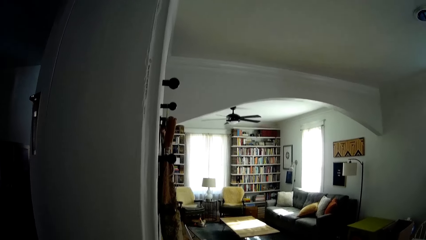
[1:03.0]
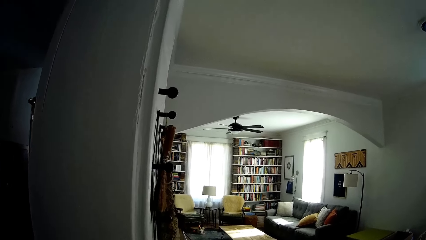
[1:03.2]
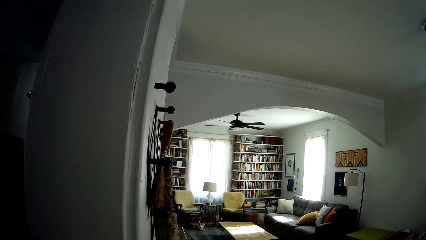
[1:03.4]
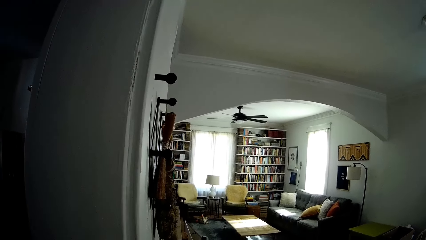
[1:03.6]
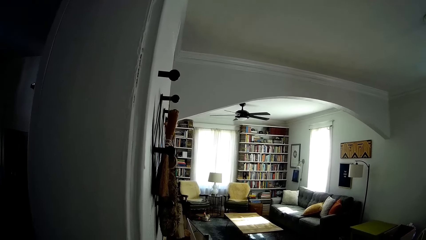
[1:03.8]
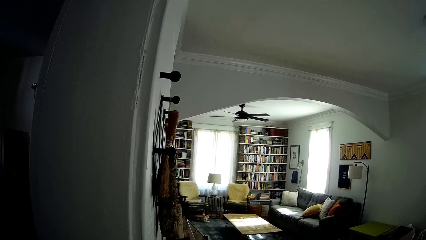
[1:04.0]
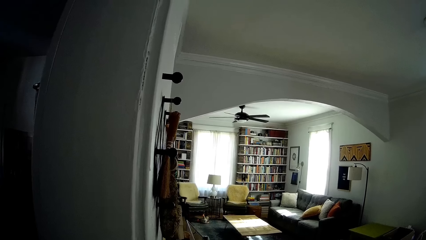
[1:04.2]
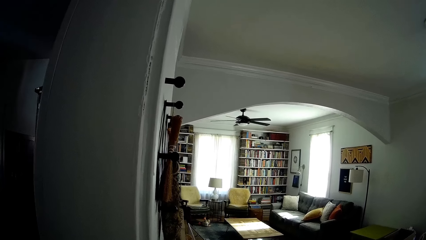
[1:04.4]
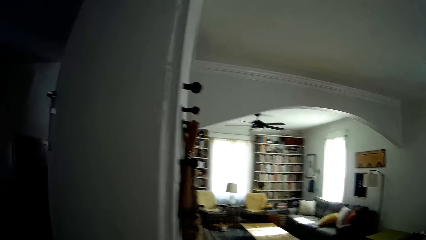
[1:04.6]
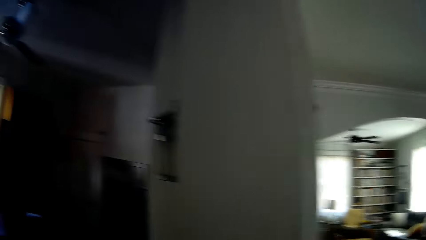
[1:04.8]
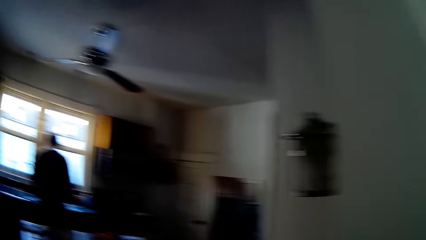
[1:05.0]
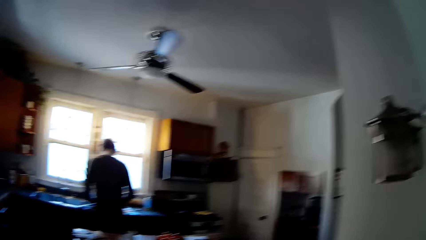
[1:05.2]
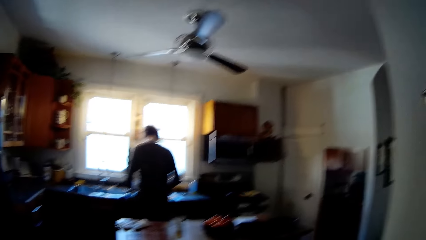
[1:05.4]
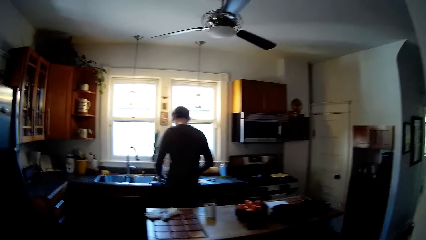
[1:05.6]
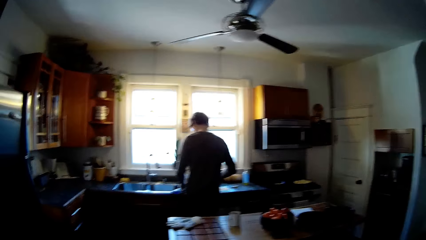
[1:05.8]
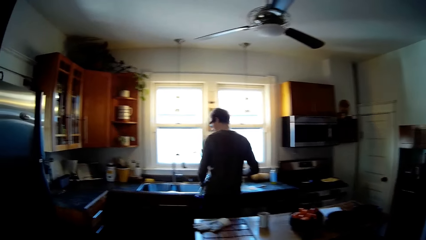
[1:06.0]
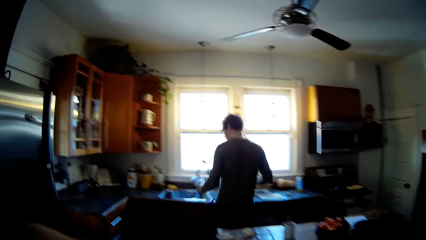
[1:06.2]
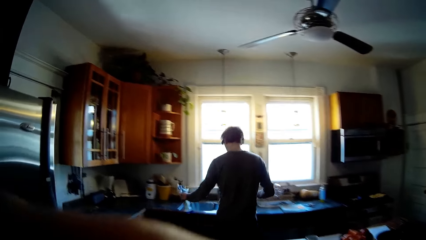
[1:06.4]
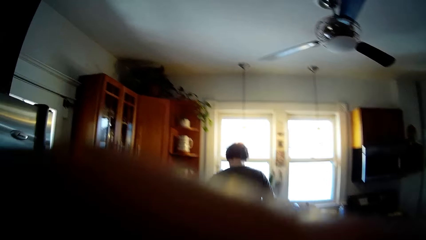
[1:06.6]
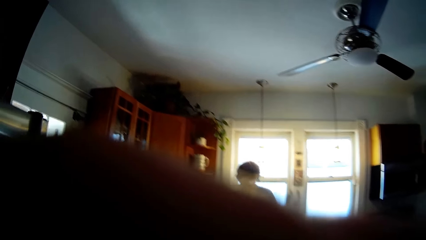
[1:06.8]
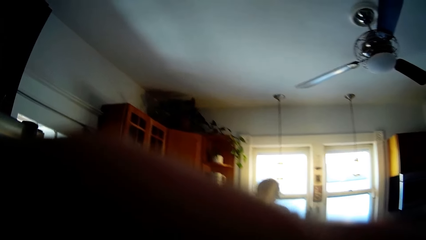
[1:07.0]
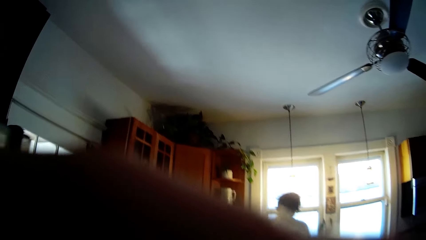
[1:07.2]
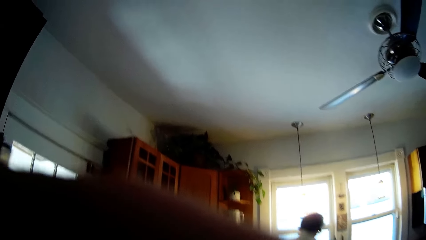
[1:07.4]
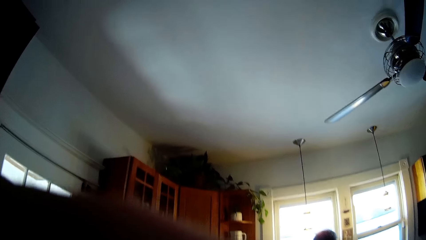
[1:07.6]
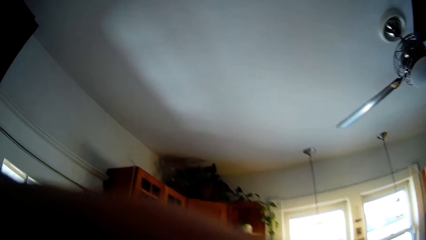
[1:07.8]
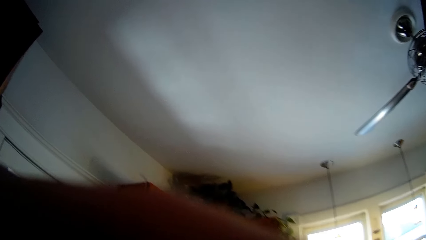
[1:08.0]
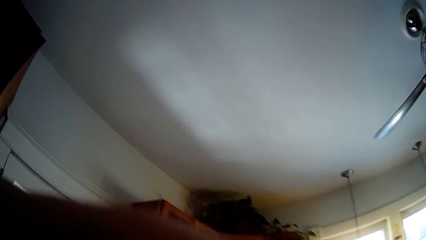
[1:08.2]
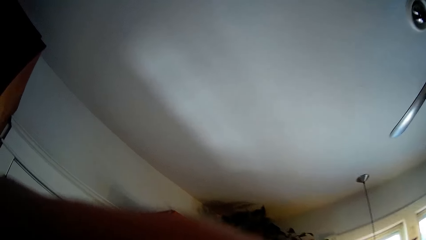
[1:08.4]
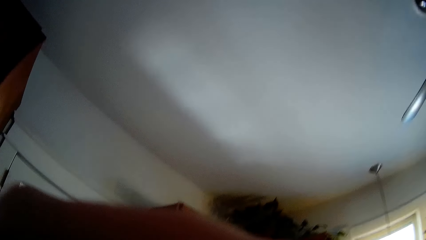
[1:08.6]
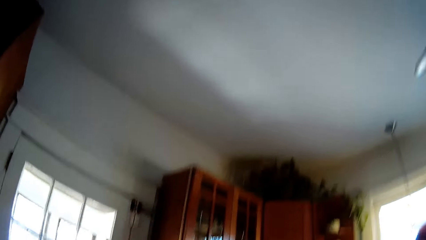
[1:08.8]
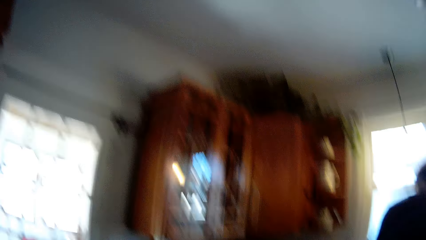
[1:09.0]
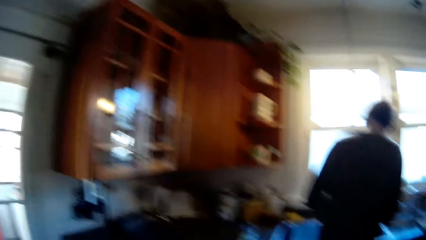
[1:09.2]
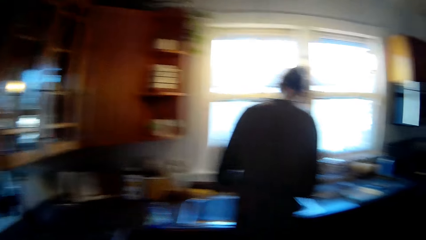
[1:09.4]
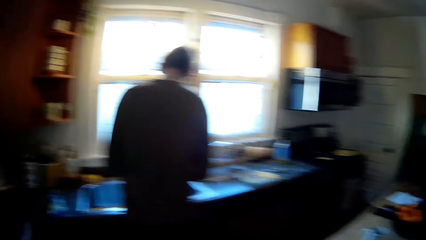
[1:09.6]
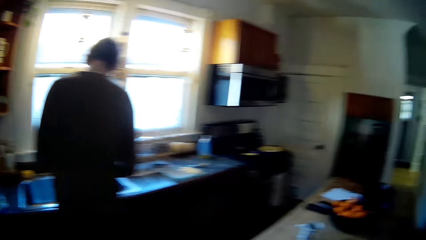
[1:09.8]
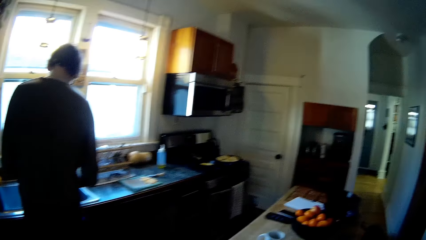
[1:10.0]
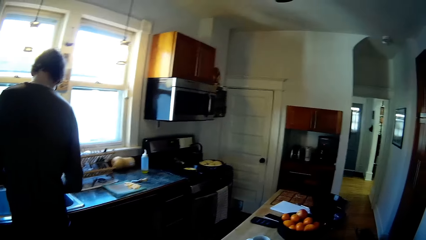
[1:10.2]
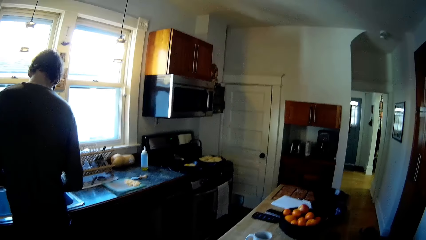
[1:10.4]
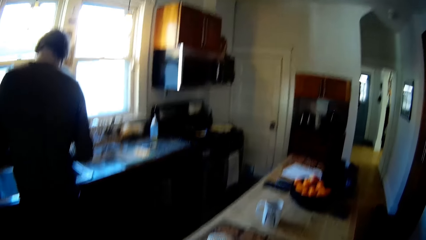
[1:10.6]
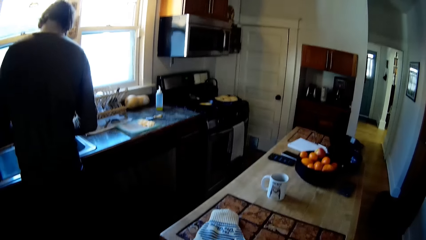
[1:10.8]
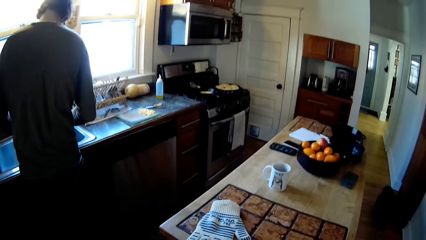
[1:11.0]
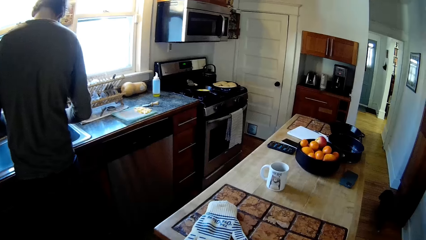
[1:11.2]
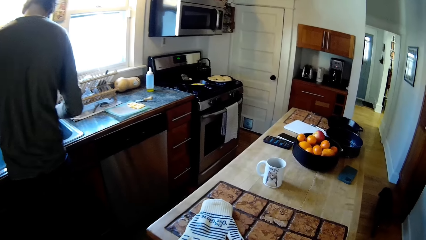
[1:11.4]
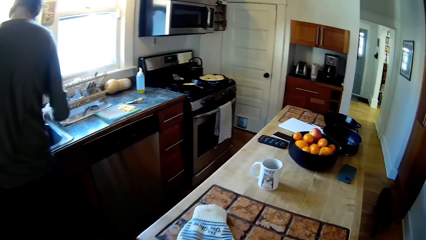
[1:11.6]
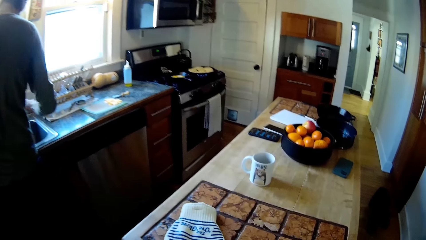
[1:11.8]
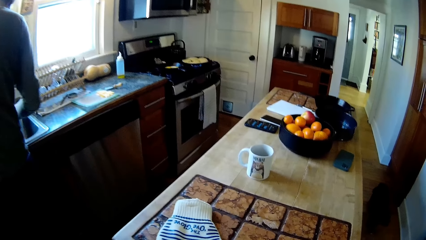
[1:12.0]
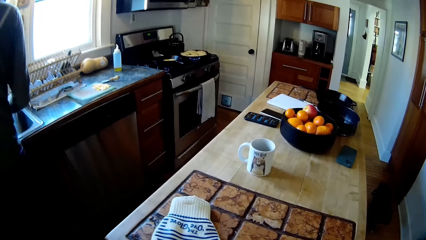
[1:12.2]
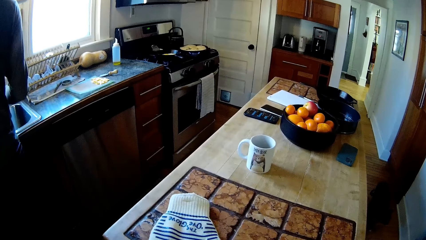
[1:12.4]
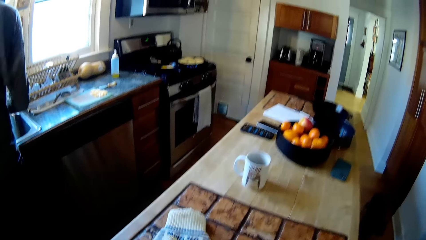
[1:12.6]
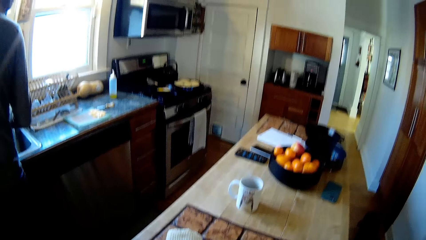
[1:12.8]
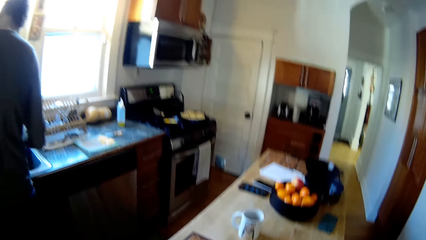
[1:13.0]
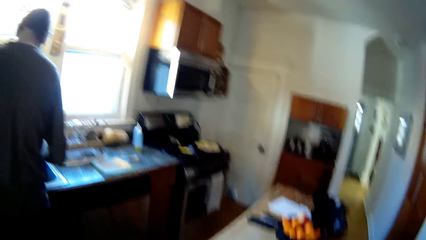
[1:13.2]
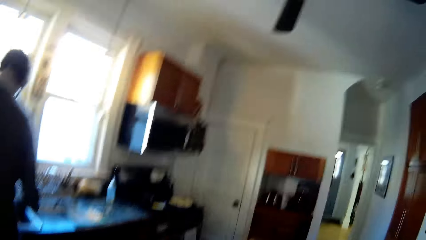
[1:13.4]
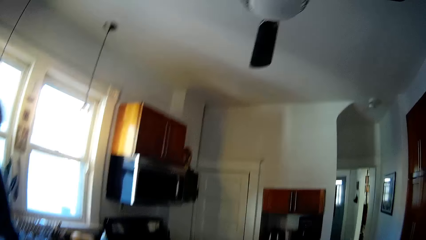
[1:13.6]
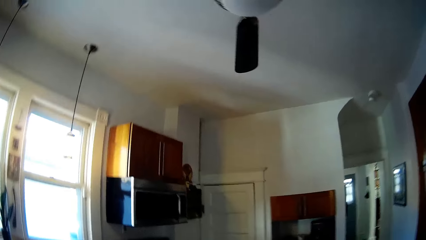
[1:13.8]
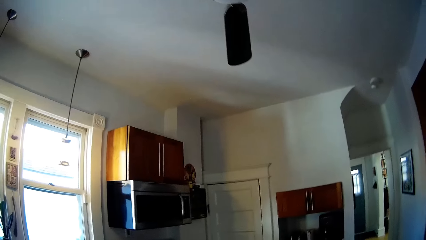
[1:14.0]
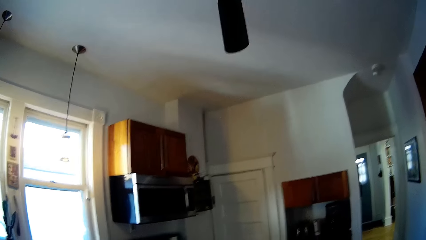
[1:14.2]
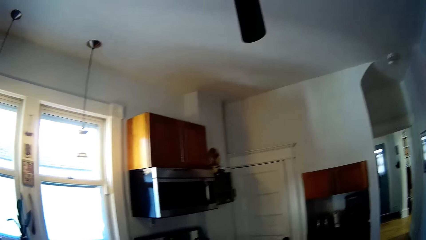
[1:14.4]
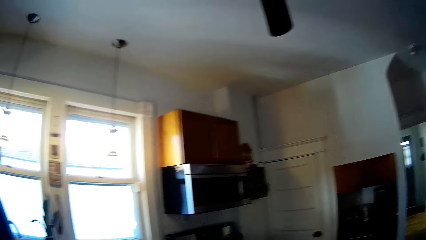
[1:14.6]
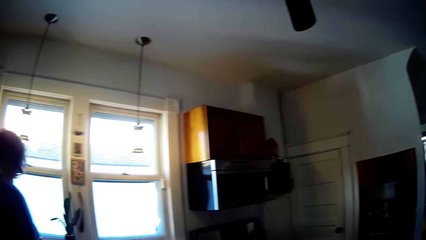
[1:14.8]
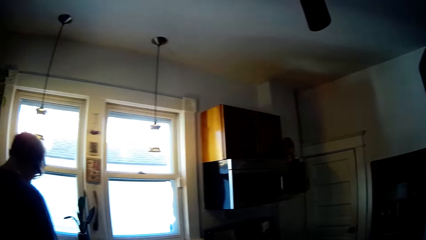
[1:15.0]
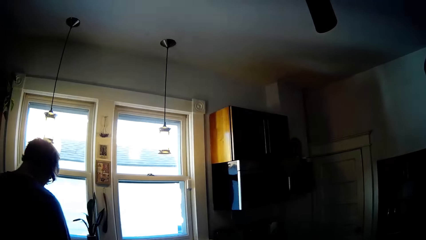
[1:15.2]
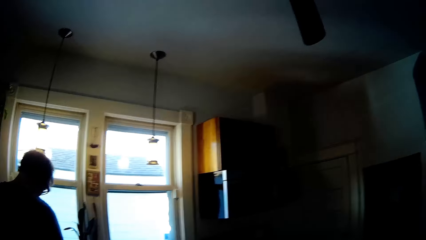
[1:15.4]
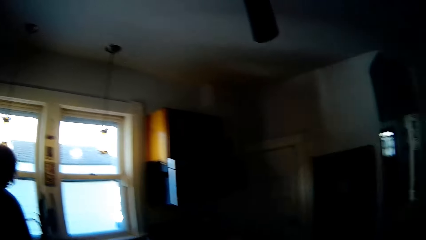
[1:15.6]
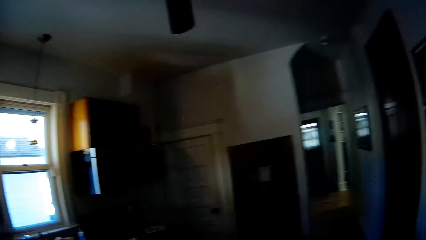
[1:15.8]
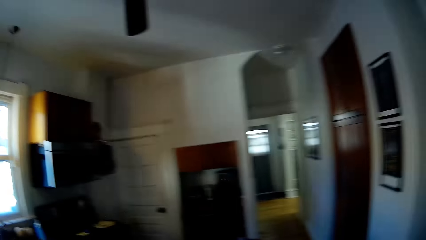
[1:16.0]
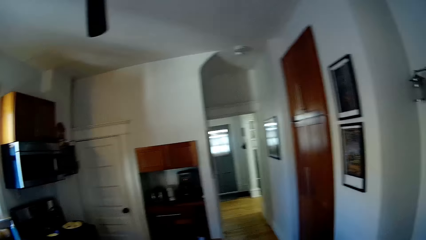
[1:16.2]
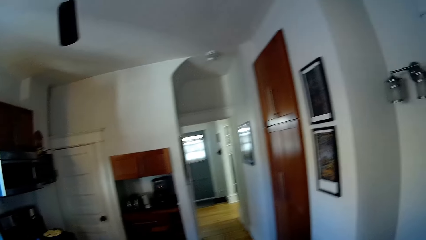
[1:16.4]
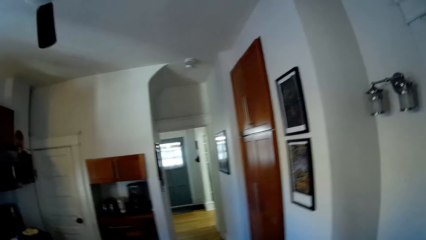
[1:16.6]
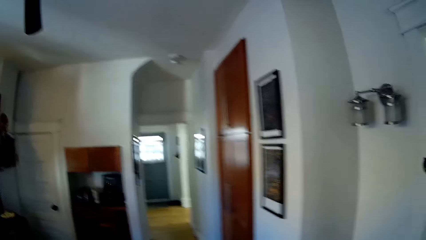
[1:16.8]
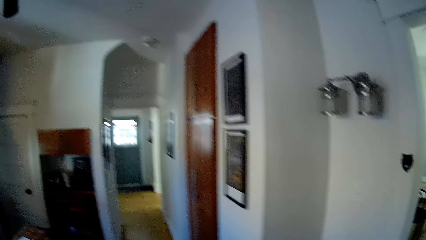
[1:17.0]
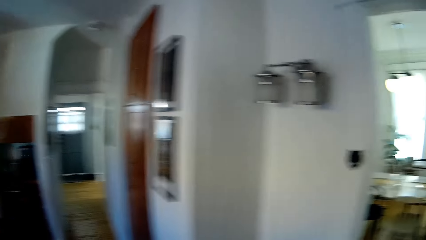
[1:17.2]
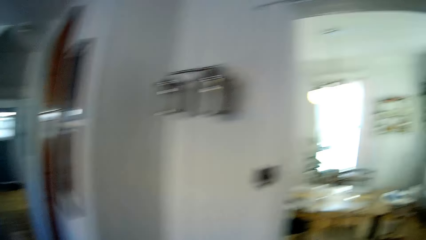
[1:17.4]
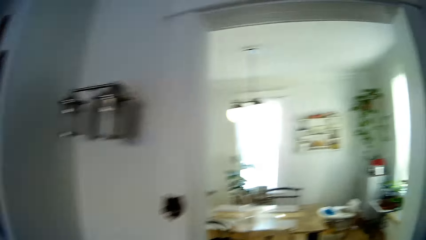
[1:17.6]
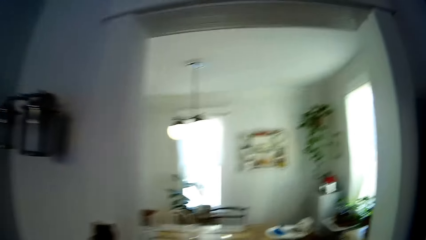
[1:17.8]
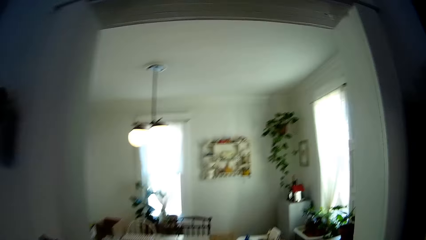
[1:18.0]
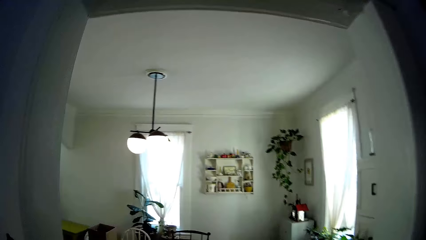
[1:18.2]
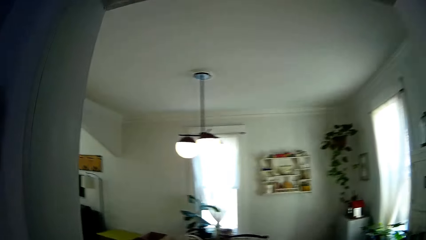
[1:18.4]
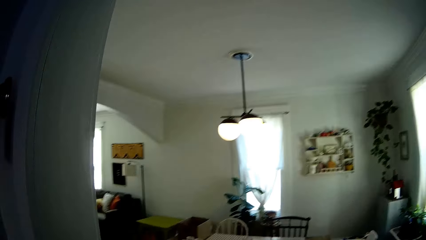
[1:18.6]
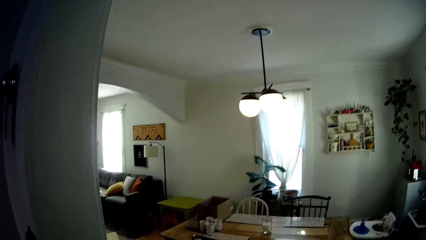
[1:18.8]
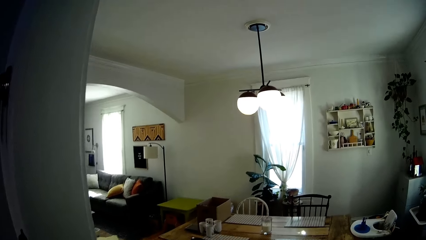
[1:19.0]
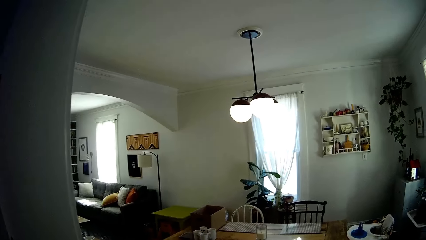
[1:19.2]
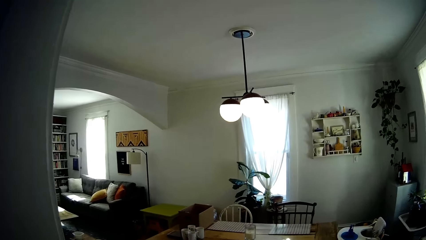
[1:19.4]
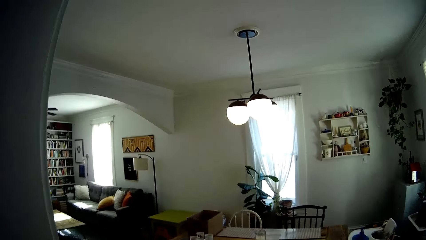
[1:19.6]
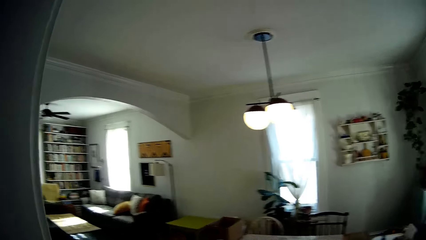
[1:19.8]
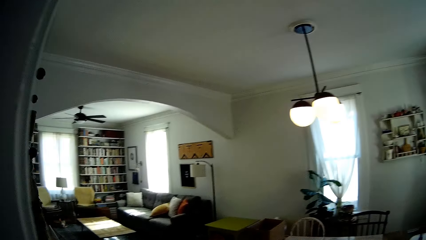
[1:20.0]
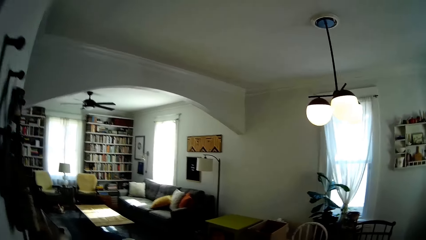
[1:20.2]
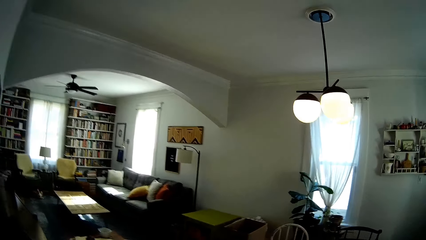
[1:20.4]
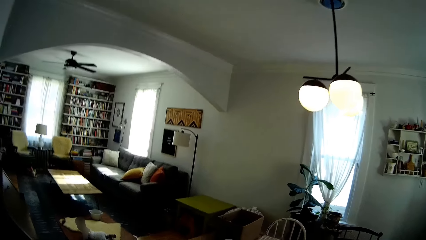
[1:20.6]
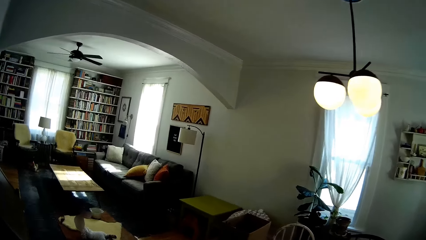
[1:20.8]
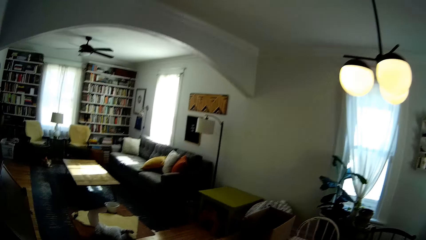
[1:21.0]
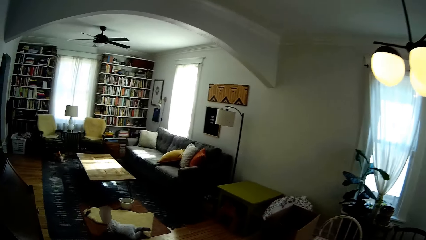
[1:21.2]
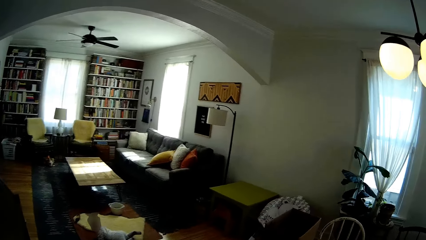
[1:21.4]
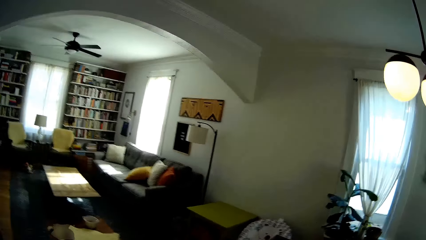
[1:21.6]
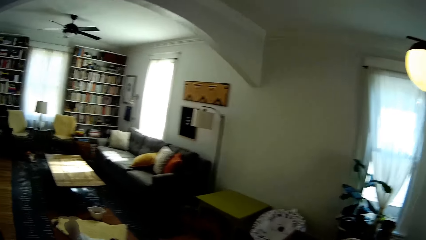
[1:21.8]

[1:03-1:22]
The camera wearer walks into the kitchen. The man picks up a pack of straws from the kitchen sink with his left hand. The camera wearer turns to the kitchen and spreads the hair. They move in the kitchen. They talk to the man. They walk into the dining area. They speak to the man.
